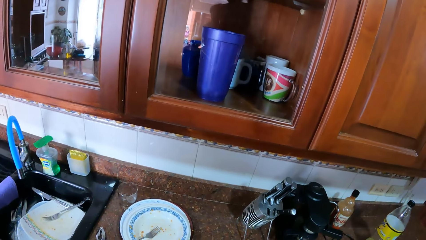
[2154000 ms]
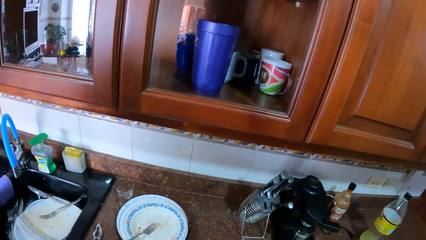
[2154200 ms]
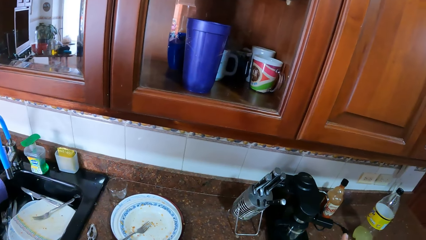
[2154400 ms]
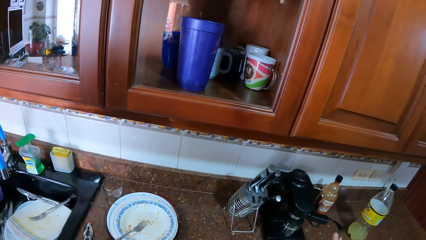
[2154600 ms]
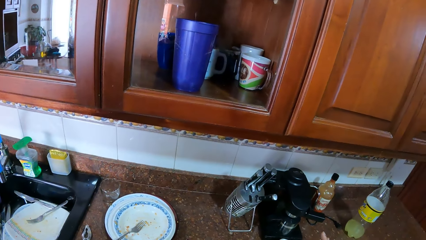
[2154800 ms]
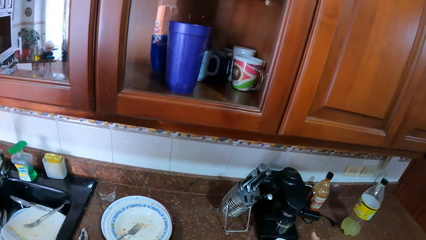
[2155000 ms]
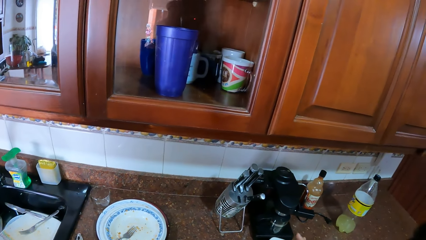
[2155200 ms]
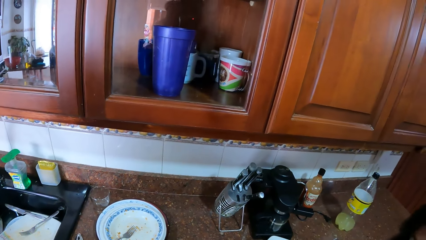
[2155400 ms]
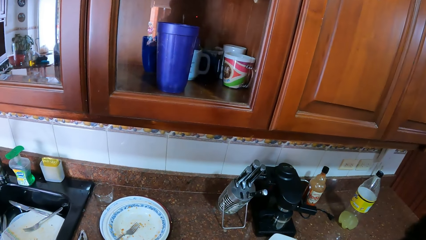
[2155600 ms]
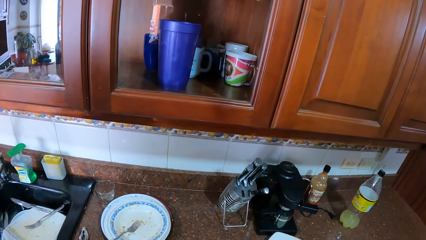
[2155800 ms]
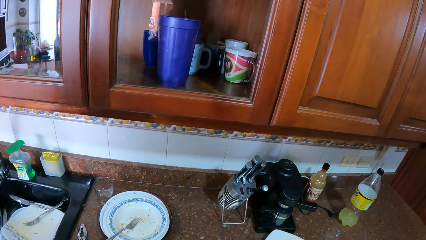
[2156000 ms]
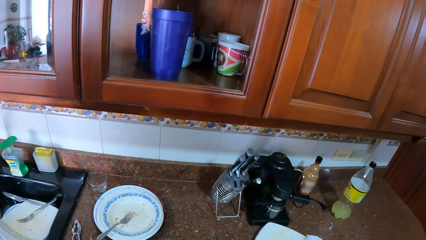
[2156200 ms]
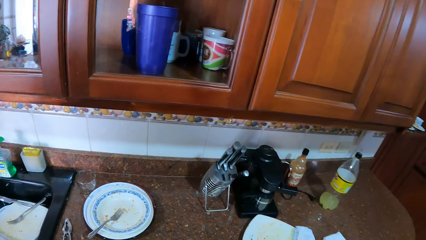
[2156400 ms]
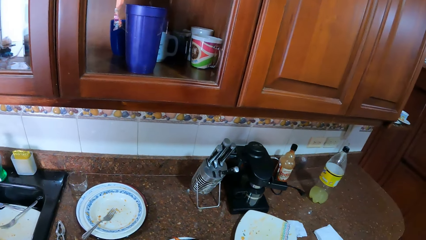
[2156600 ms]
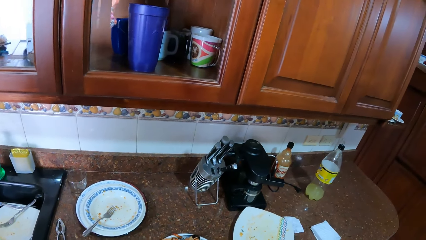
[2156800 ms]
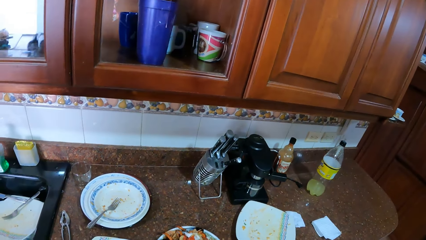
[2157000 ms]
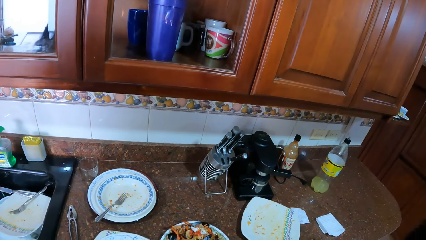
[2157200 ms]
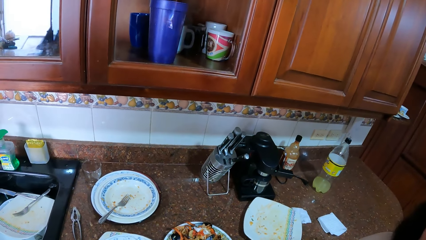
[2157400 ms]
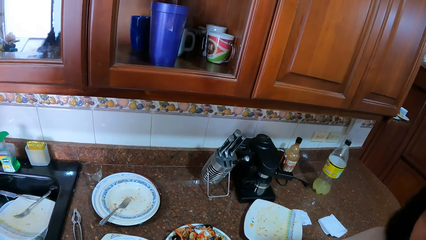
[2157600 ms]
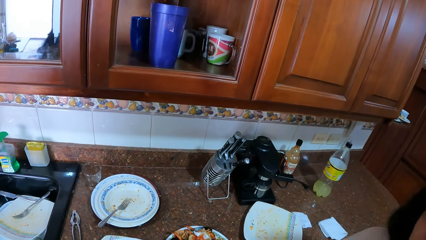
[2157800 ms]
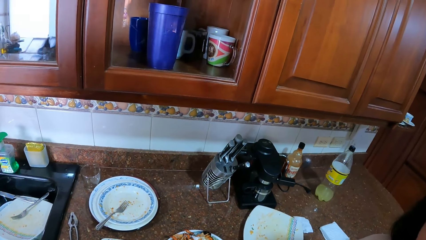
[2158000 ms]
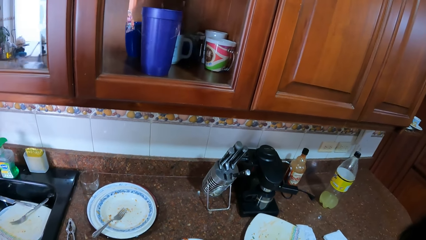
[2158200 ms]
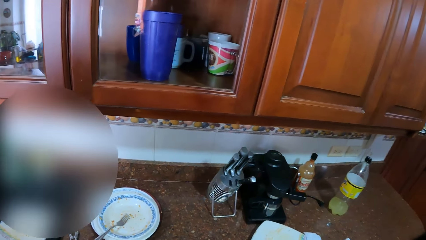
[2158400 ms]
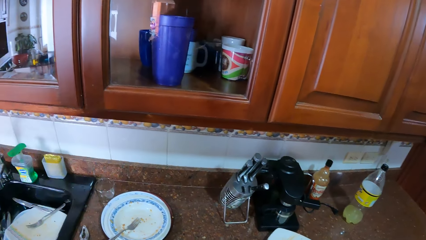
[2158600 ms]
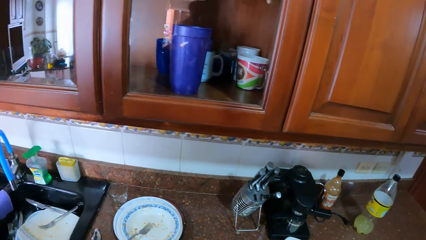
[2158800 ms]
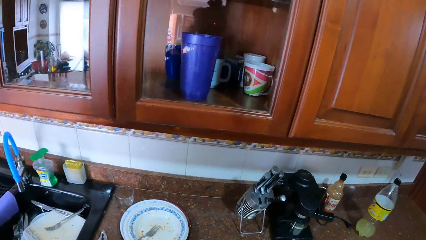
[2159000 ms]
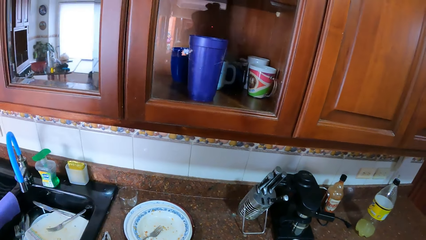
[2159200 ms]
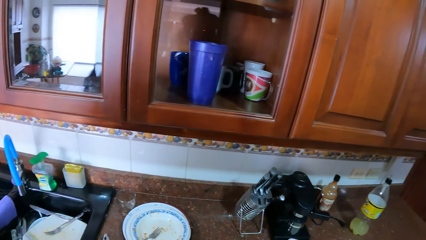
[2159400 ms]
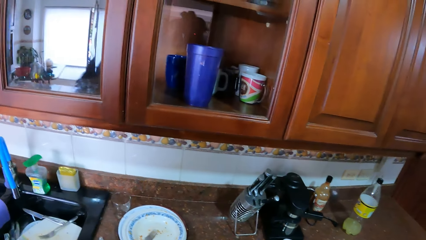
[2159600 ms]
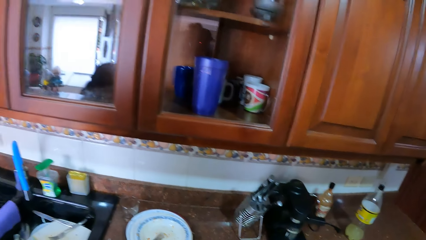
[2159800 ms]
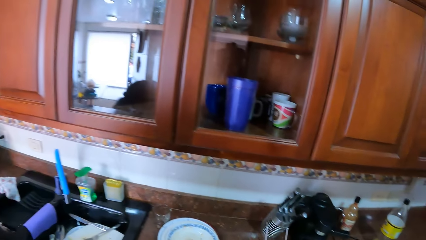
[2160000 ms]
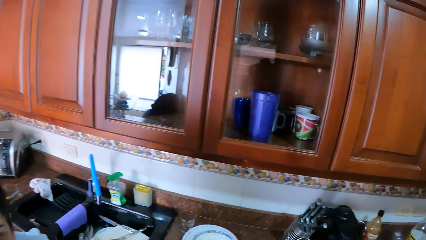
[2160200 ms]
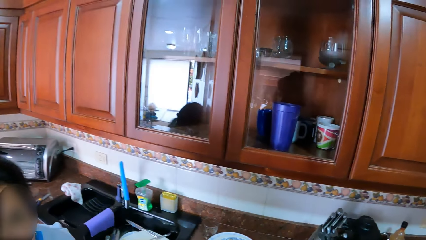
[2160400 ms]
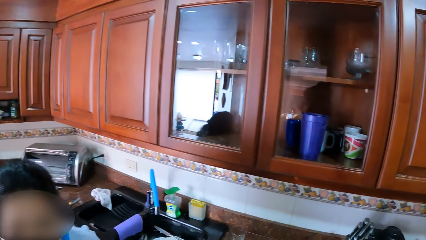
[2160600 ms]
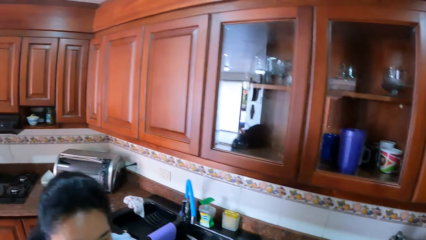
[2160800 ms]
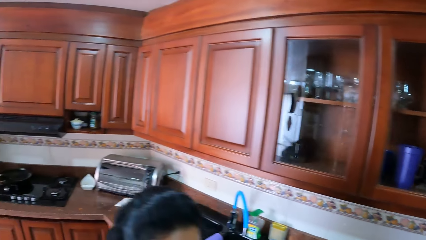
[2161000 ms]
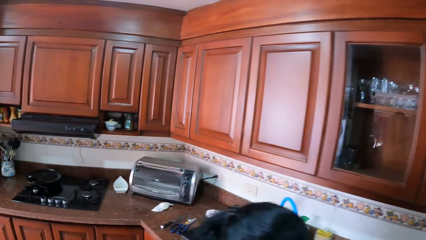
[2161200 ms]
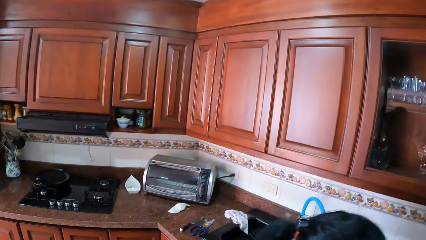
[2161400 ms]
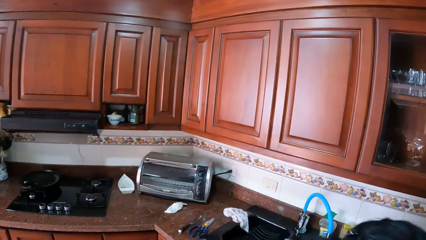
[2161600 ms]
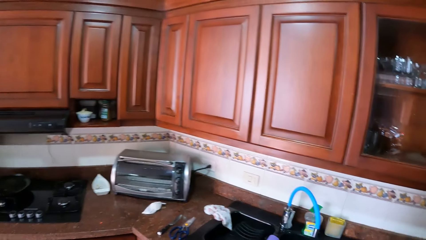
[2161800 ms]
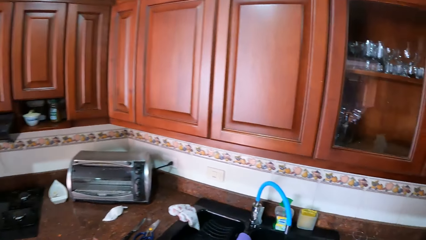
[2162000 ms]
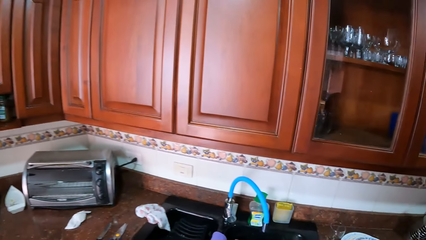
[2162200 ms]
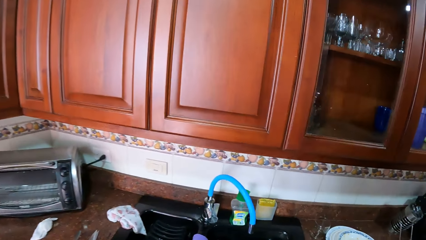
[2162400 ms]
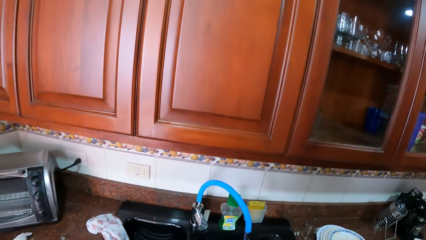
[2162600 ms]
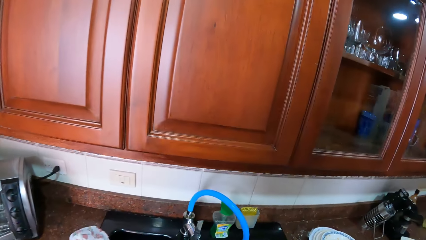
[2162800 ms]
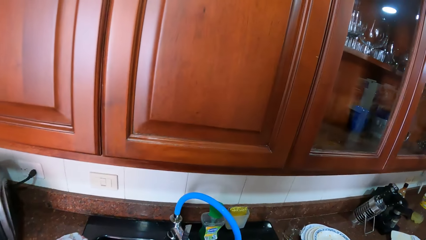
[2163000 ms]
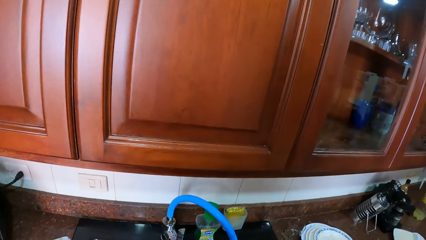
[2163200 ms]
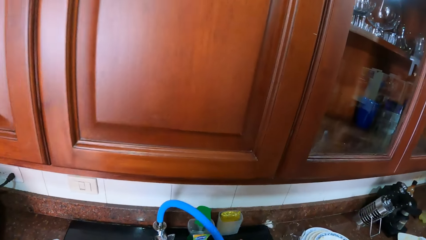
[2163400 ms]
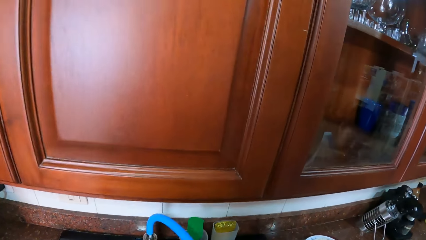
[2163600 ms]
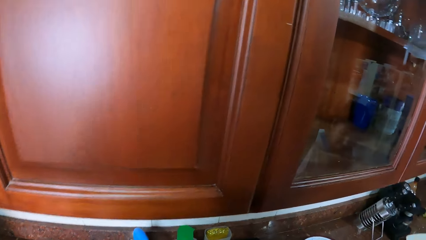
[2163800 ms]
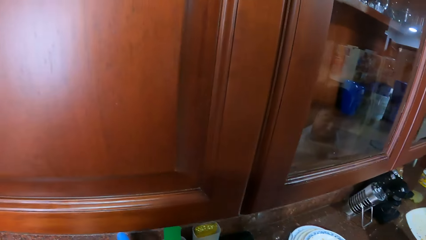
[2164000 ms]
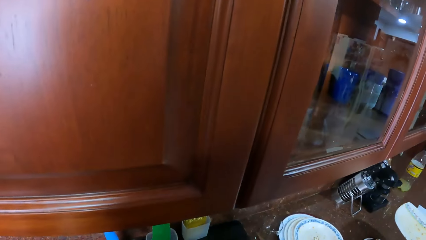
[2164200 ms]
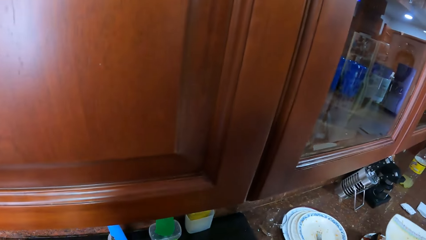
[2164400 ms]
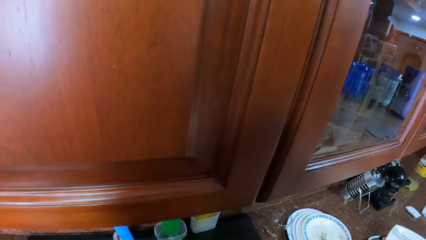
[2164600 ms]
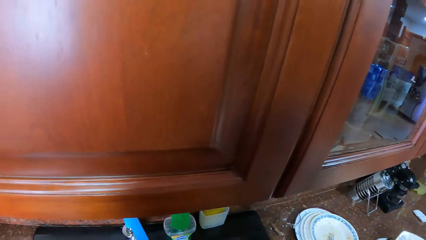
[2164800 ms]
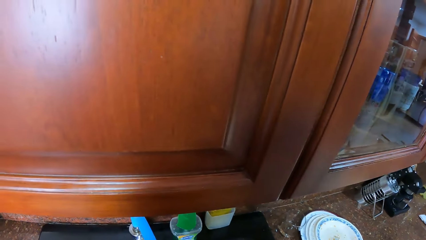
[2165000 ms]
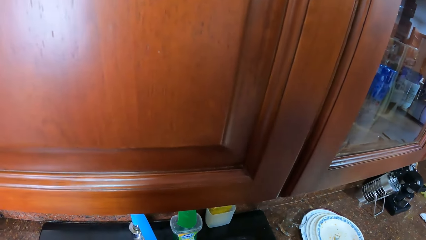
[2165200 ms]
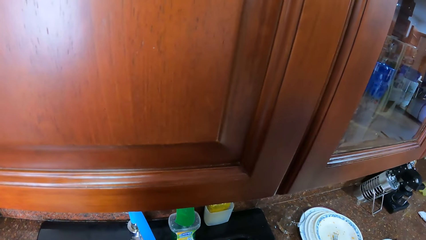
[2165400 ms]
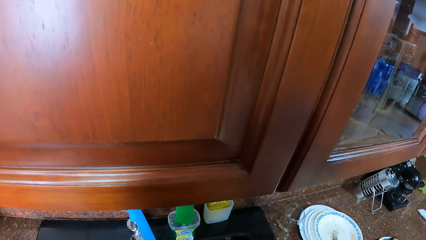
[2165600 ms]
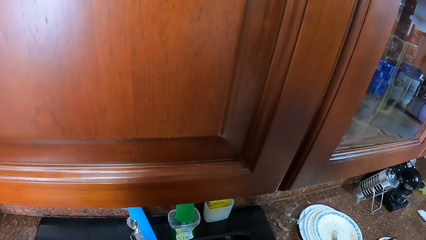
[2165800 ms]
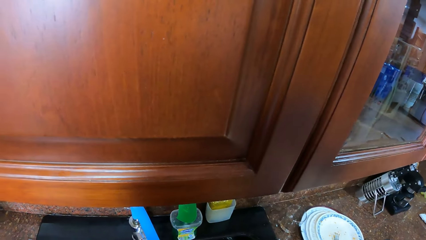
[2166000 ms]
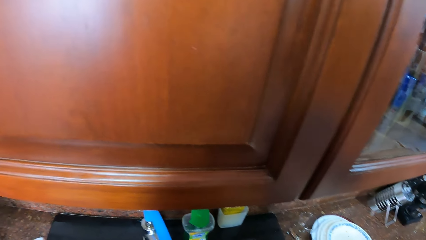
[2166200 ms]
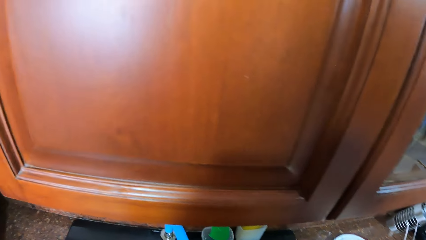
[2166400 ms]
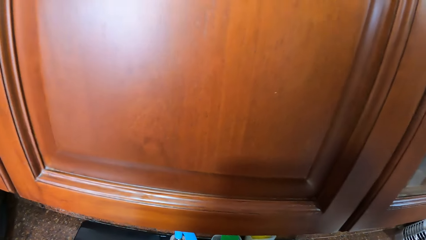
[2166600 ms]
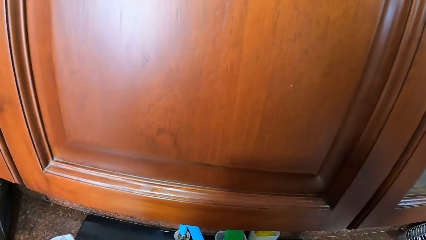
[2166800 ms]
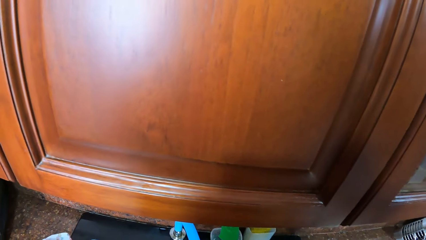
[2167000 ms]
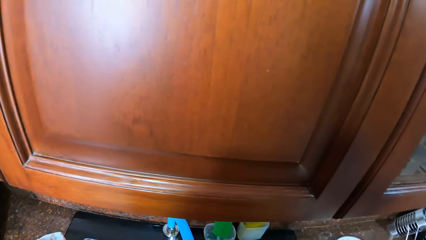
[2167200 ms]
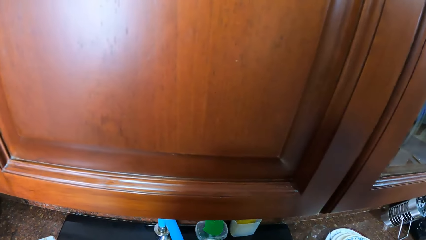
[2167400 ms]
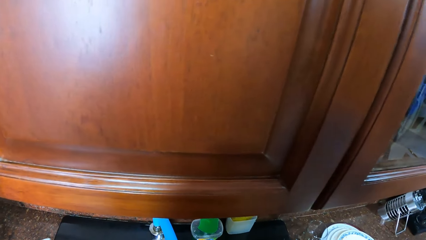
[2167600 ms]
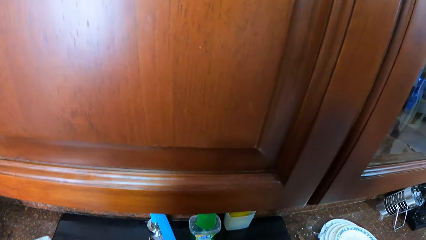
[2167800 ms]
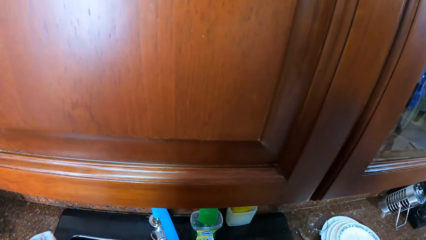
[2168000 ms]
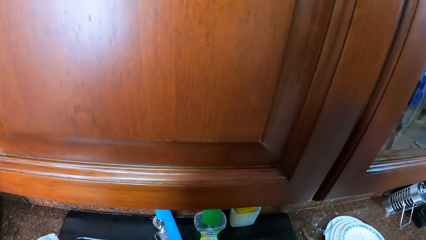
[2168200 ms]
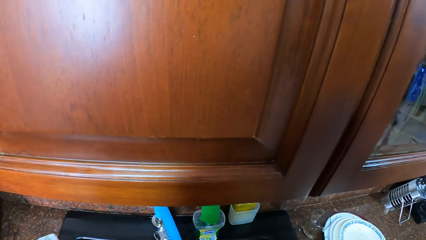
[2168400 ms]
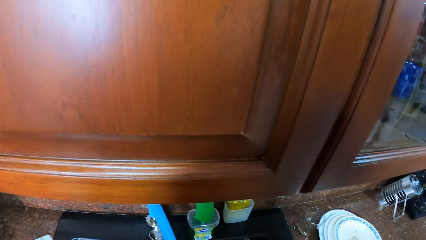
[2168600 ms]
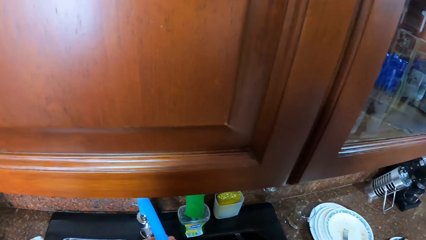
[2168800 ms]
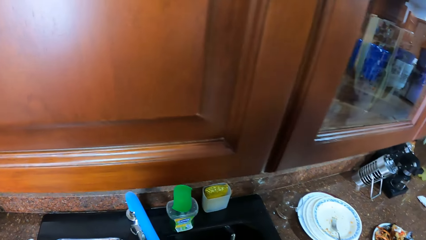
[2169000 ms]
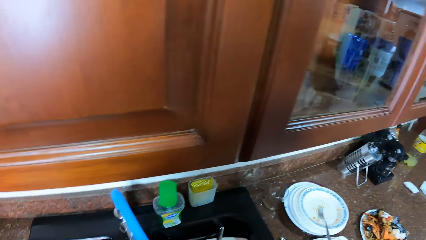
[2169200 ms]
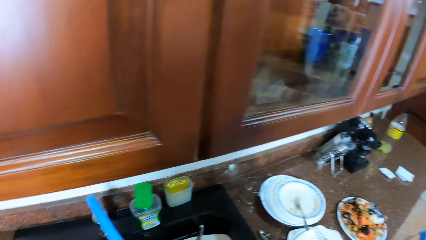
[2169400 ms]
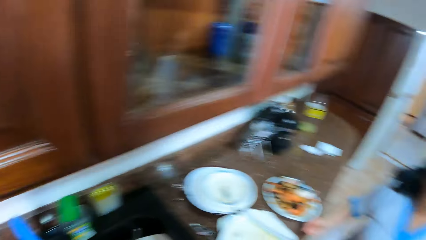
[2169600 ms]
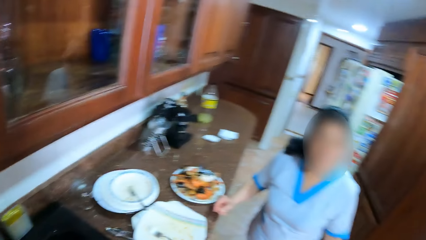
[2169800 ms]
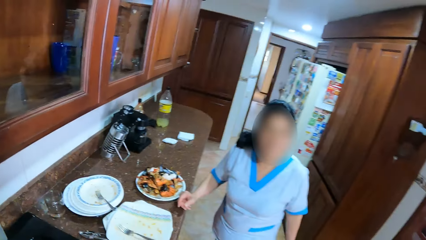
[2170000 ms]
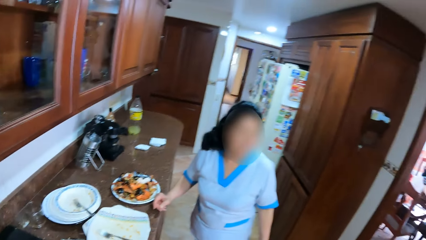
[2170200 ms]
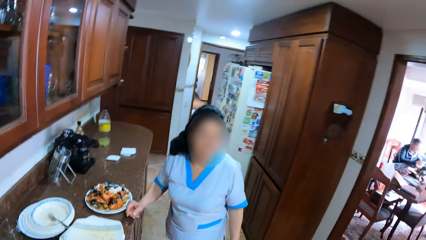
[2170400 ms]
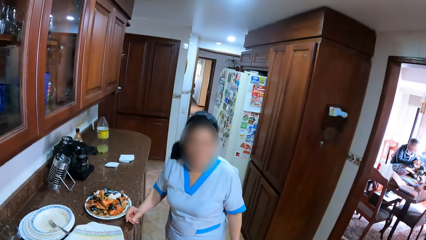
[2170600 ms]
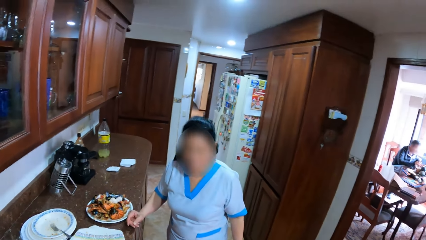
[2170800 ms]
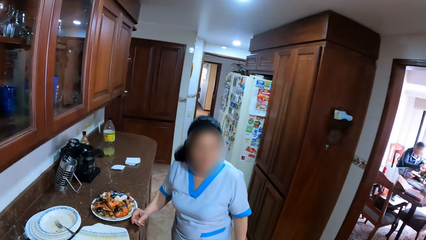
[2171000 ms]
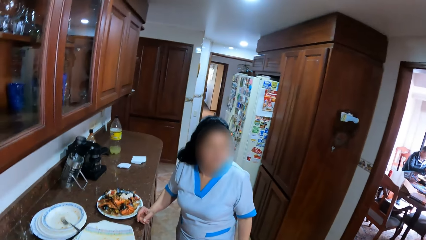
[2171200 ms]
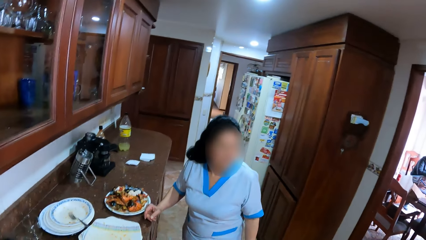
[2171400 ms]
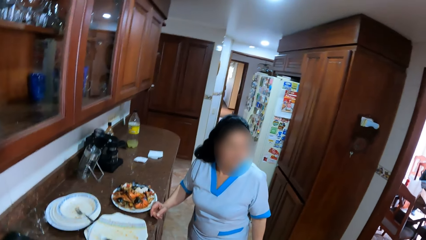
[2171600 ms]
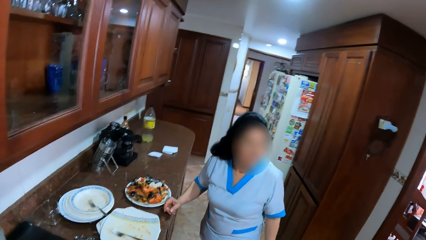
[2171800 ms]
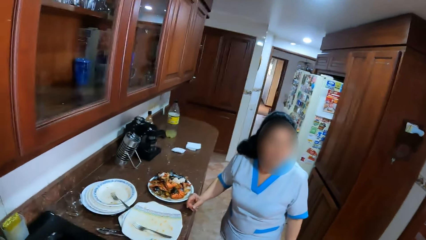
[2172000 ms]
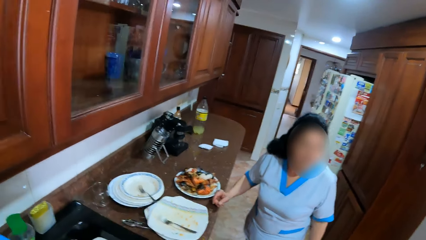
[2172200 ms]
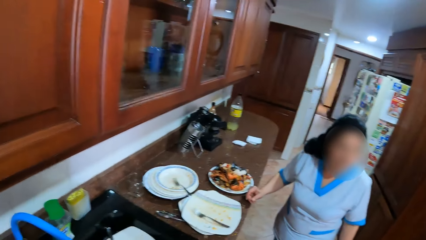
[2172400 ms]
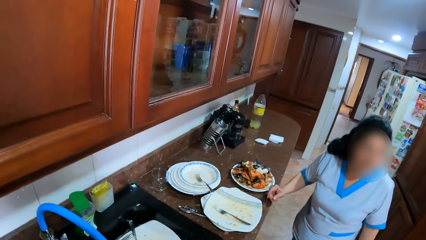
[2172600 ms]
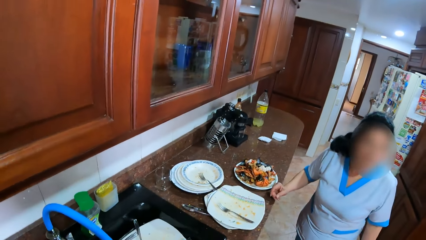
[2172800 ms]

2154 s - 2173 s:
The camera wearer walks around. They stand beside the sink. They converse with a woman. They look around.
